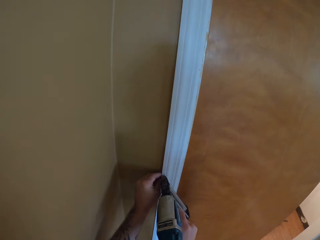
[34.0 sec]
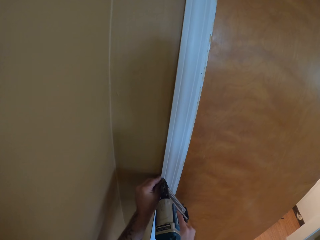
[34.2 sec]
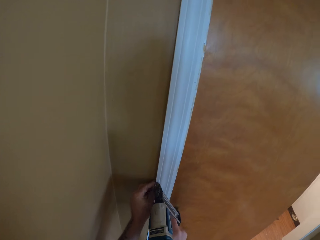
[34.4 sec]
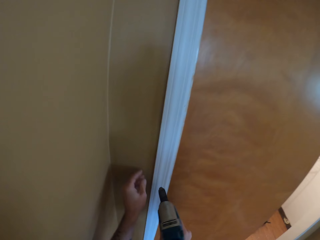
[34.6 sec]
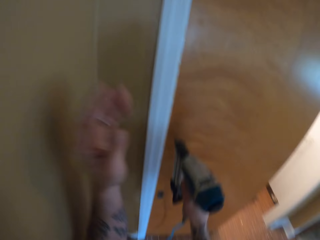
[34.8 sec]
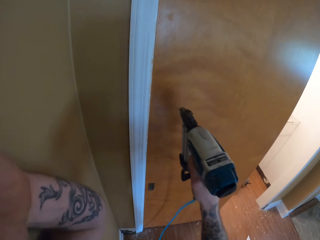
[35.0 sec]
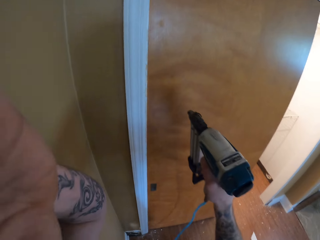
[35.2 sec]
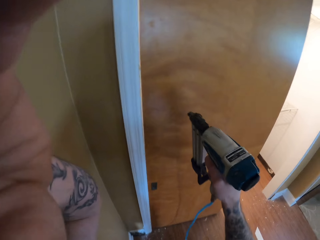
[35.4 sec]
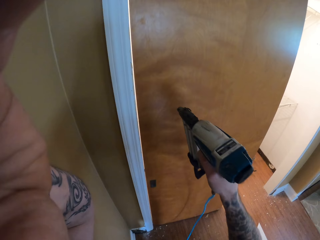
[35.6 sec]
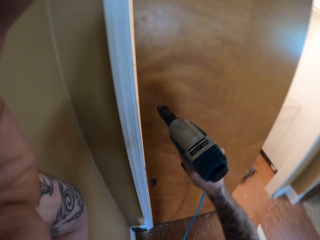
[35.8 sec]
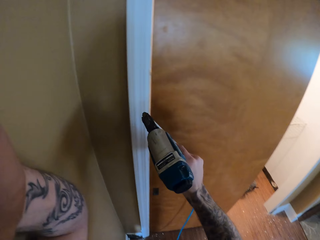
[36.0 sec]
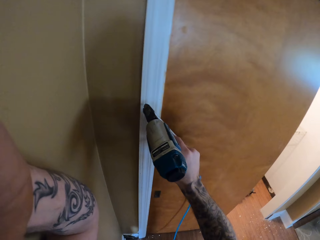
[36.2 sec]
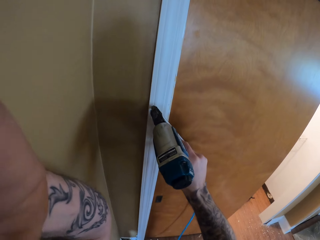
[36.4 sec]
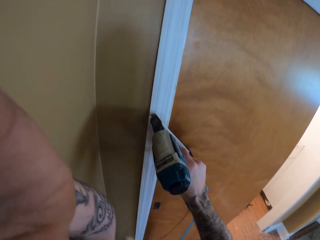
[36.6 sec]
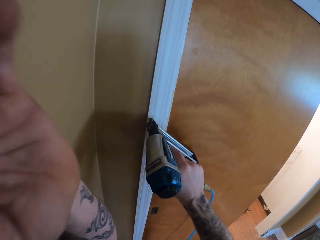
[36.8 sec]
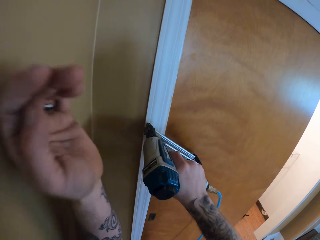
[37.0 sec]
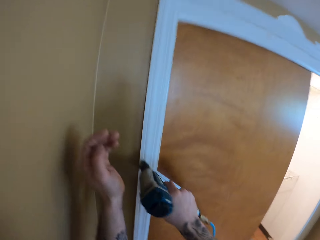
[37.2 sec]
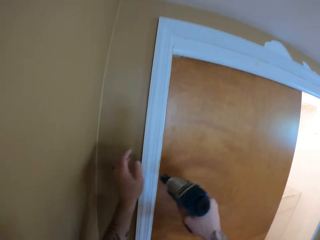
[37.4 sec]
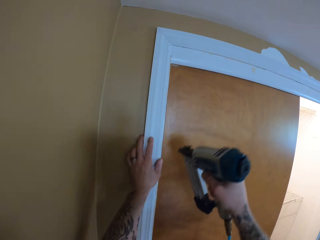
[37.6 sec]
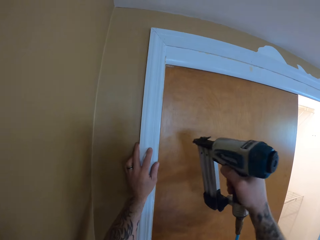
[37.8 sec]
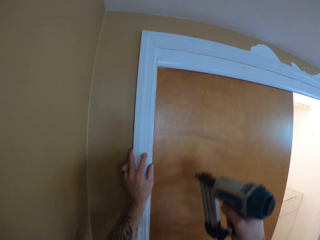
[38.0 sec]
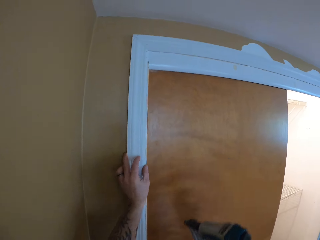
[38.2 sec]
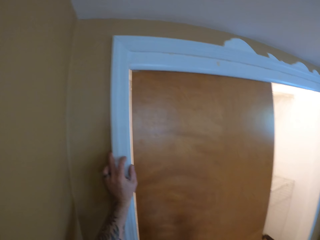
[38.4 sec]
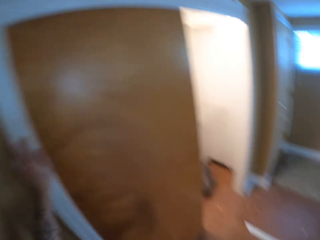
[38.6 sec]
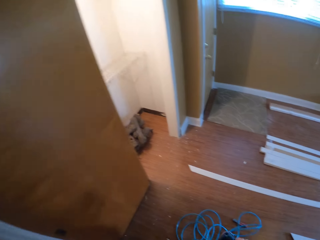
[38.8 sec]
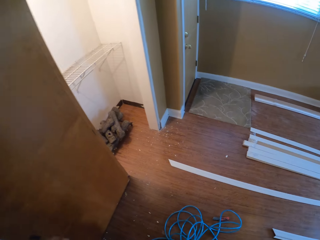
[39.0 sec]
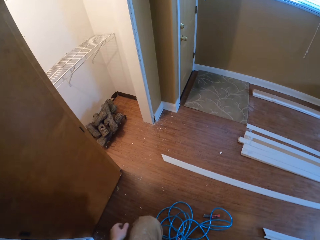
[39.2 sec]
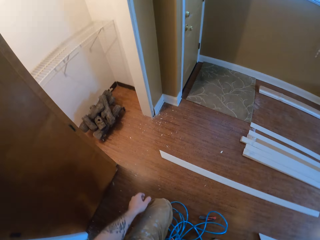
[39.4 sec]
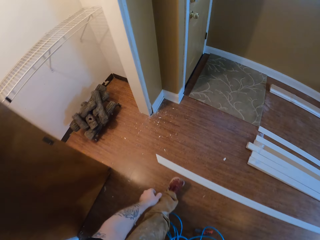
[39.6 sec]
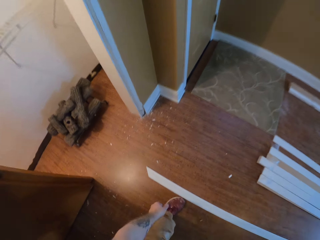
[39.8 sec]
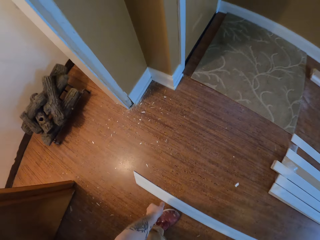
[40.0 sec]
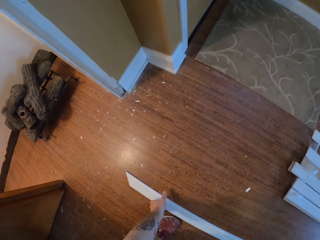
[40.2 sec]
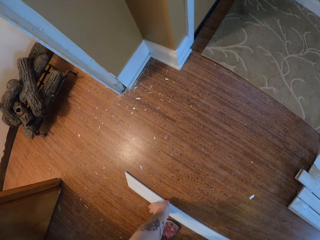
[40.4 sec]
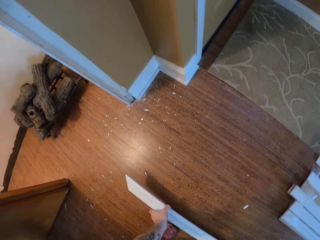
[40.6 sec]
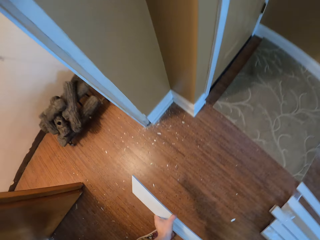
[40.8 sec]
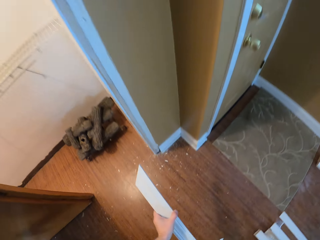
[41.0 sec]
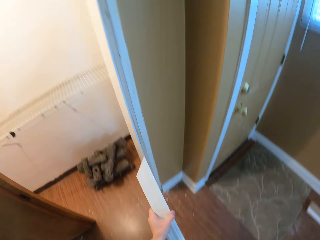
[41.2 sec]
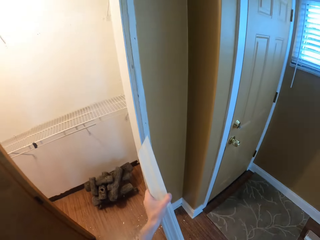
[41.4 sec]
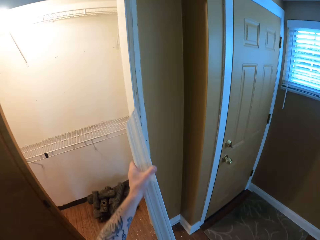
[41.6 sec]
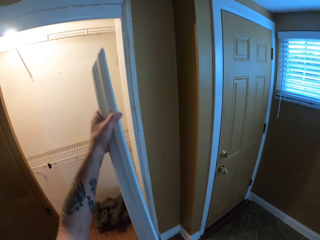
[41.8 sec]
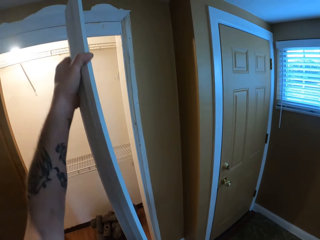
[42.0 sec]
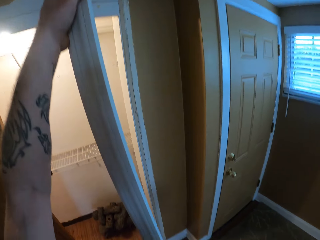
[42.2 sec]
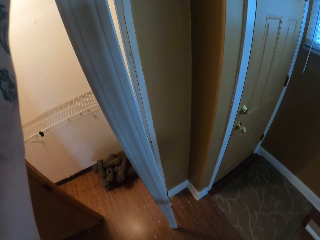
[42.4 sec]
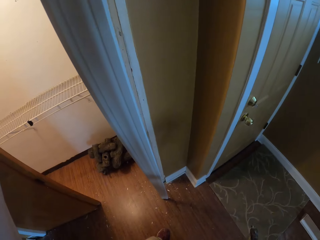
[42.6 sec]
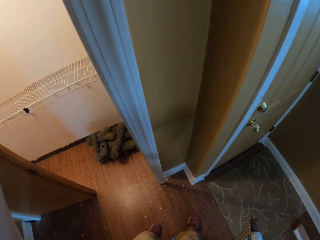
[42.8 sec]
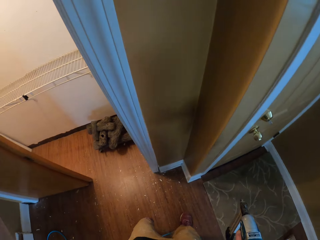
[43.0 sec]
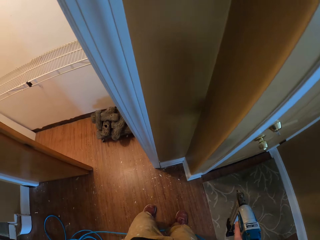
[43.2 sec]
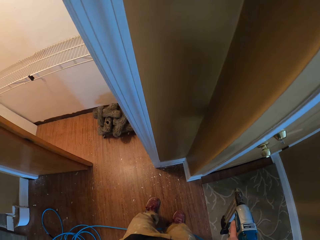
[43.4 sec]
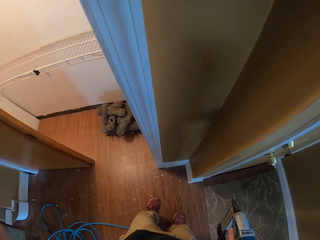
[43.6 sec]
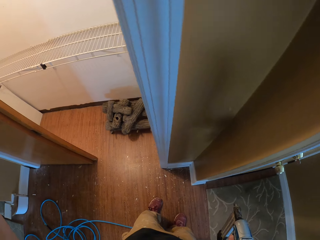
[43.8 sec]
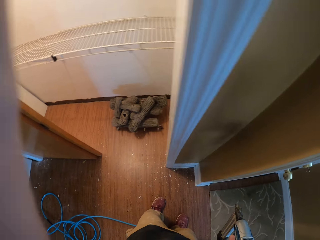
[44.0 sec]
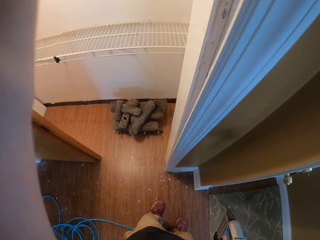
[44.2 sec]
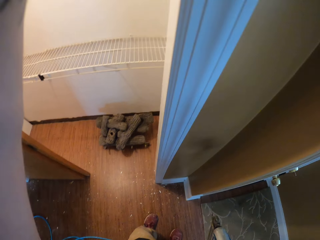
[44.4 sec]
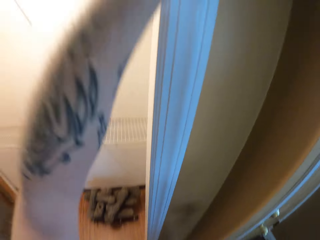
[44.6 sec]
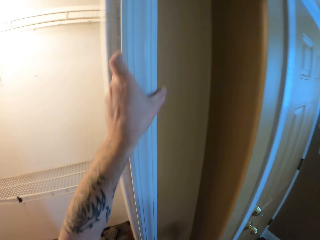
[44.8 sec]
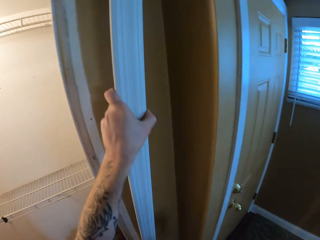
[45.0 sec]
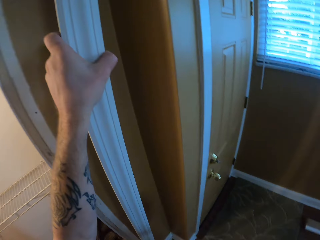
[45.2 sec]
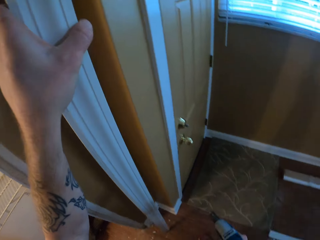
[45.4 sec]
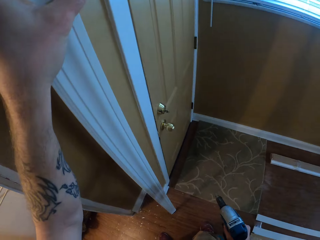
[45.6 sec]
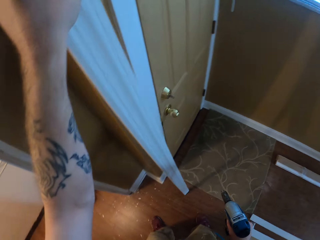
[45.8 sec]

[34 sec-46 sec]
The camera wearer puts a nail on the wood with the nail gun. They adjust the camera. They put a nail on the wood with the nail gun again. They look around the room. They pick up a piece of wood. They place the piece of wood on a door frame against the wall.

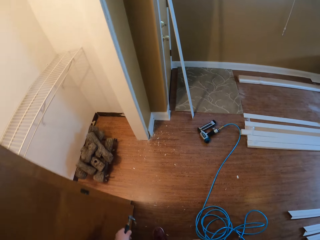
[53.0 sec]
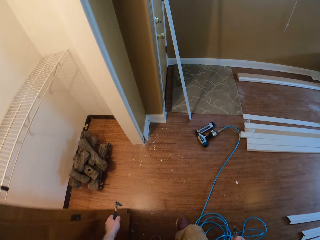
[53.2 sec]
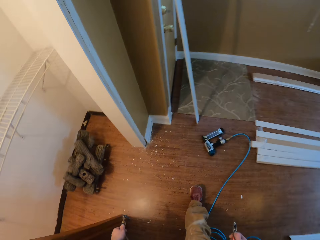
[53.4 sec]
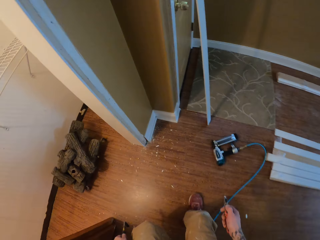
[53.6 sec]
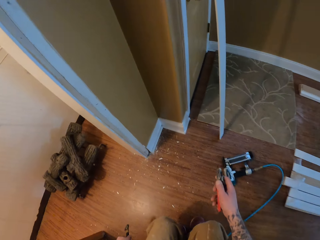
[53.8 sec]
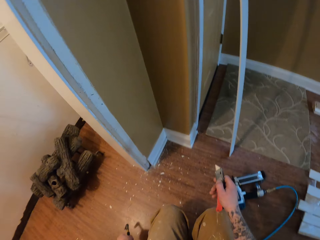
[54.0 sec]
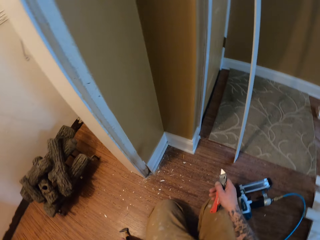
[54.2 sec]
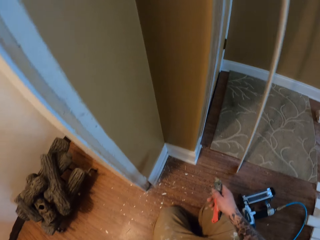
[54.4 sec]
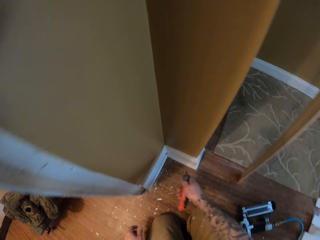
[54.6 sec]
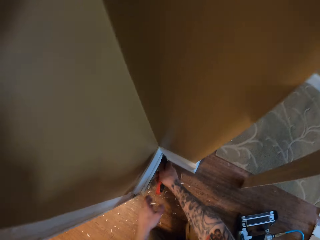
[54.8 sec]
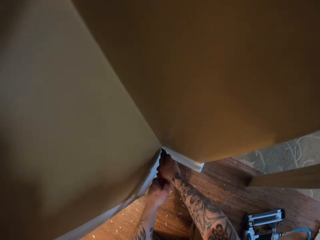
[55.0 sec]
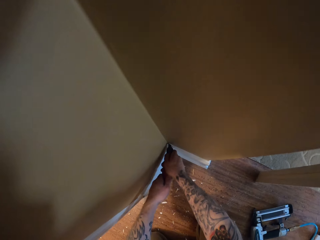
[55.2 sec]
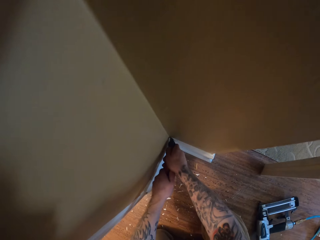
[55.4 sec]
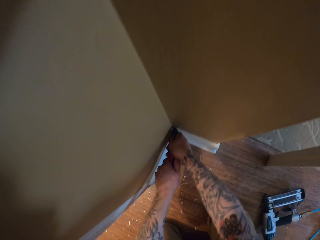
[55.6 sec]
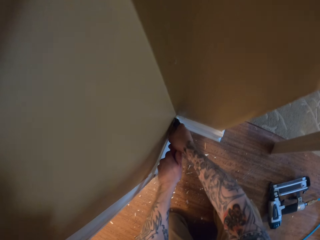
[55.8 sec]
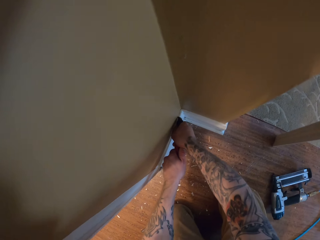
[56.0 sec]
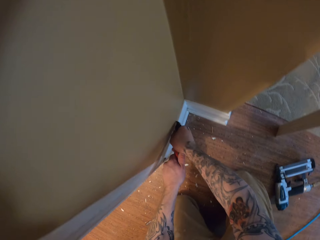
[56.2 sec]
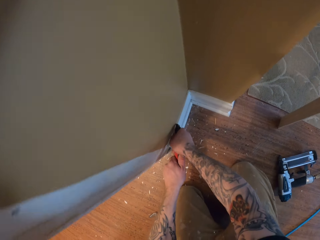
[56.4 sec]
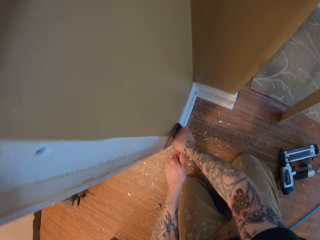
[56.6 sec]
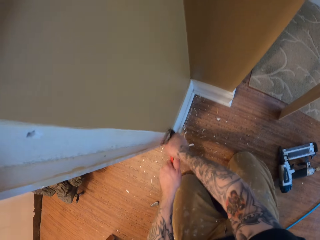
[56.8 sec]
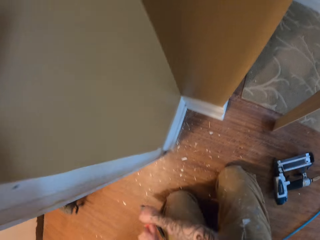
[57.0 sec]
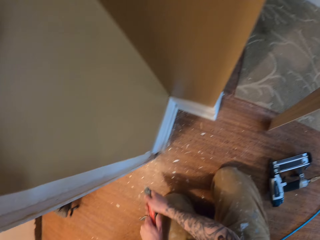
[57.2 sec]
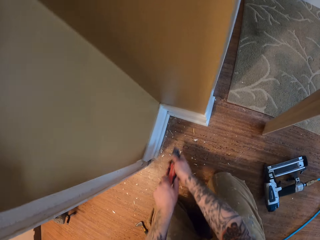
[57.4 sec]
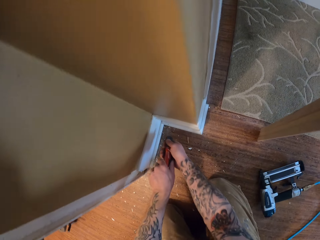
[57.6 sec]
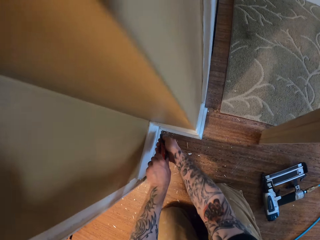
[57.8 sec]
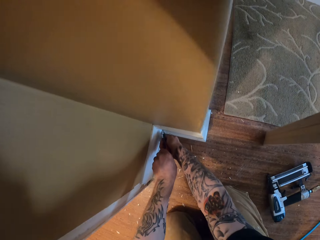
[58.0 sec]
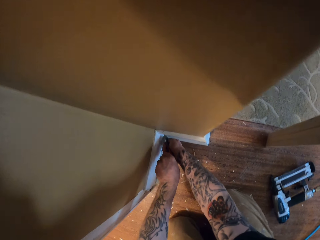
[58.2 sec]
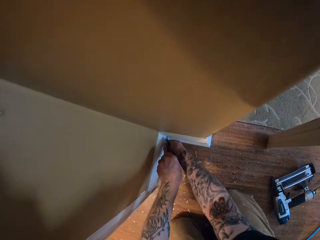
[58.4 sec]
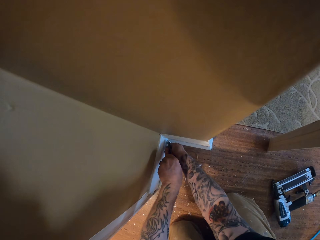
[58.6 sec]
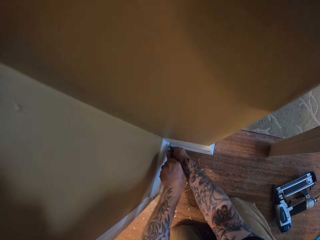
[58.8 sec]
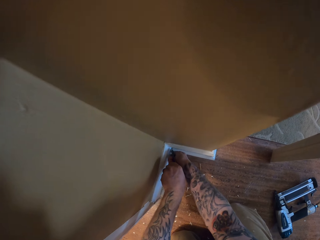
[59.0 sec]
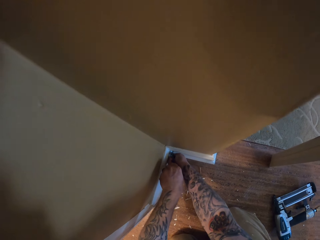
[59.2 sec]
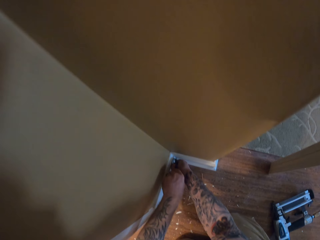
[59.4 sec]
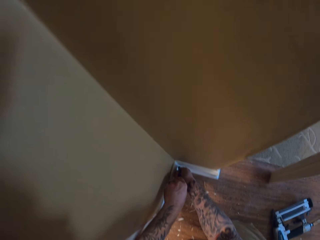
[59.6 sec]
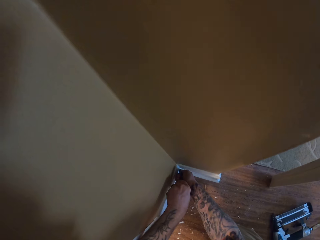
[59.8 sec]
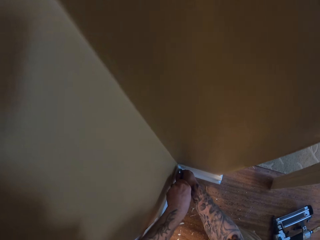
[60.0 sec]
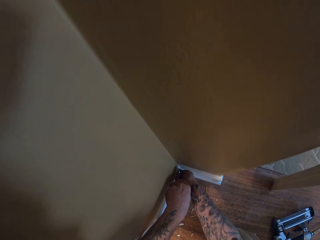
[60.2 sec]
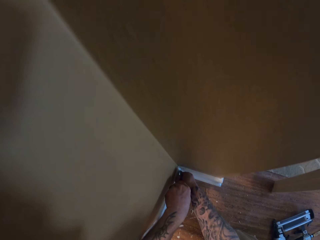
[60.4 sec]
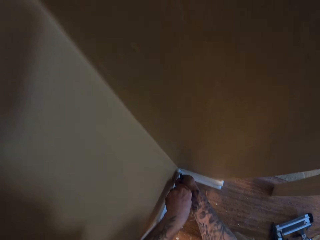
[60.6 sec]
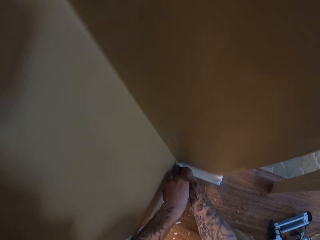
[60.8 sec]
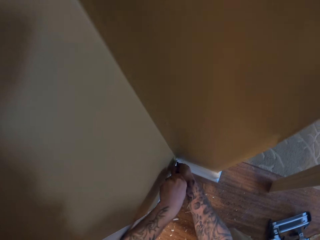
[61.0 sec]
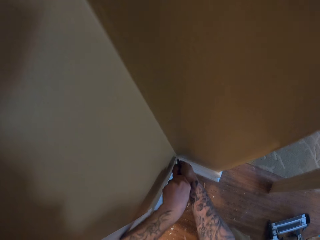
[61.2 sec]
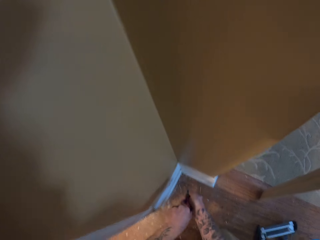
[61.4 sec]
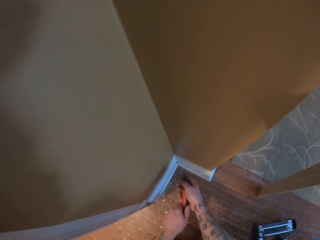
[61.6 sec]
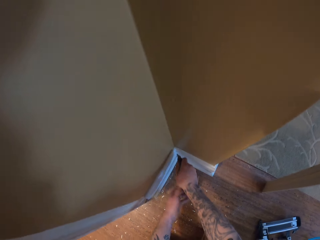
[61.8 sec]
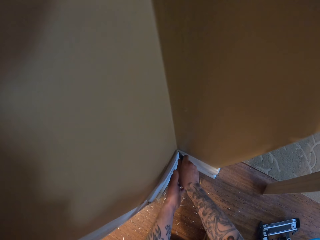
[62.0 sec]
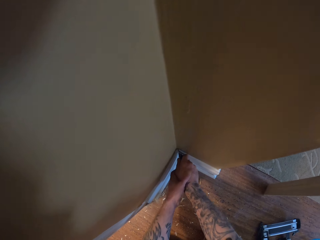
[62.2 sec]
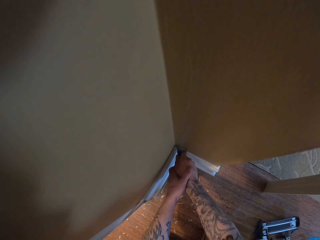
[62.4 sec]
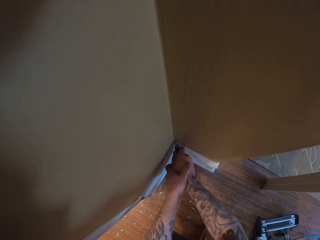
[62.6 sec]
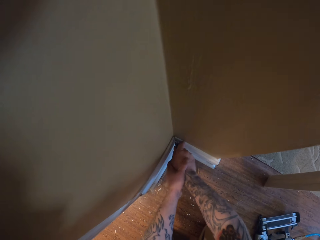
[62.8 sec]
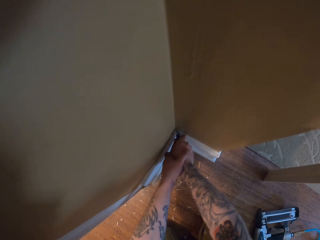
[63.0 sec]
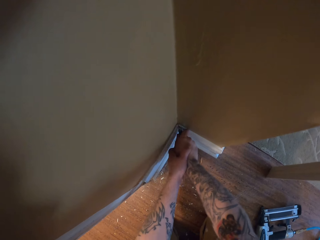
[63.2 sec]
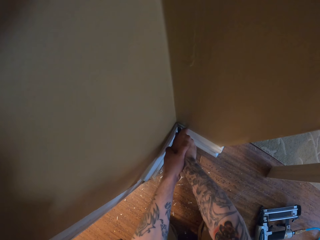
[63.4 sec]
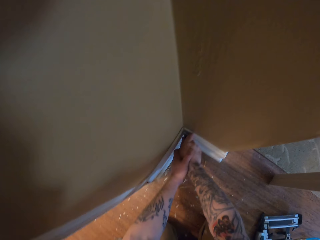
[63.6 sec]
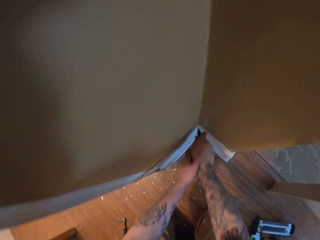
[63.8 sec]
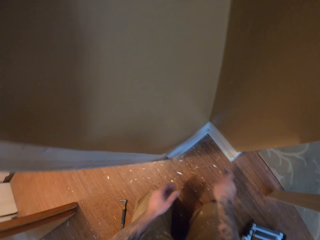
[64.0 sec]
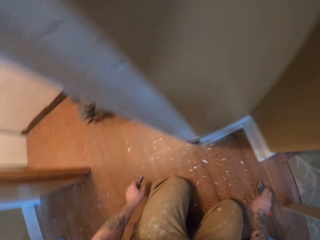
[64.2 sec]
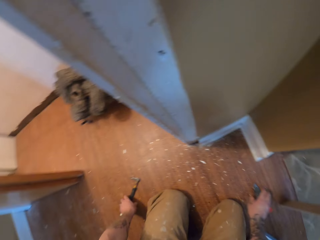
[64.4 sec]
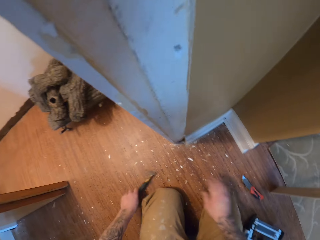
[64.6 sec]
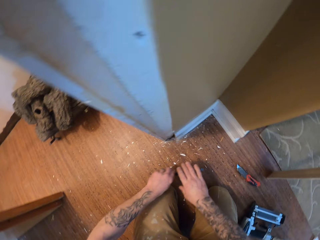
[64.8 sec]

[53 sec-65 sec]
The camera wearer drops the crowbar. They mark a wall trim with the knife. They cut the baseboard using the utility knife. They put the utility knife on the floor.
